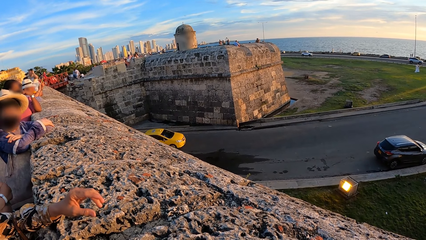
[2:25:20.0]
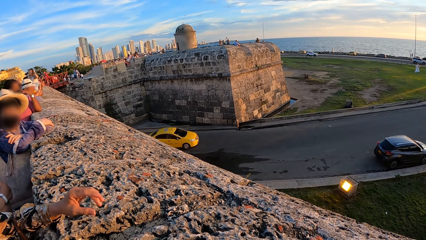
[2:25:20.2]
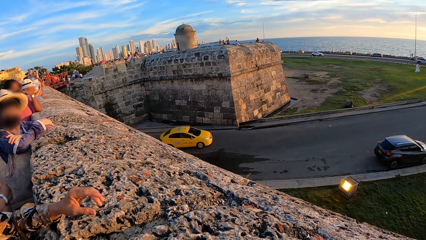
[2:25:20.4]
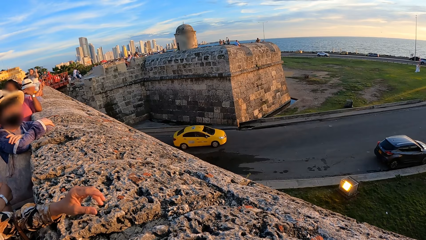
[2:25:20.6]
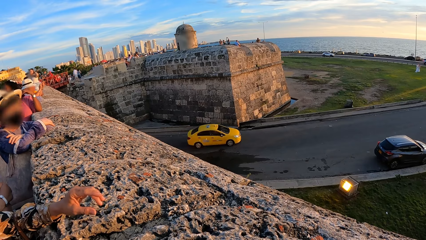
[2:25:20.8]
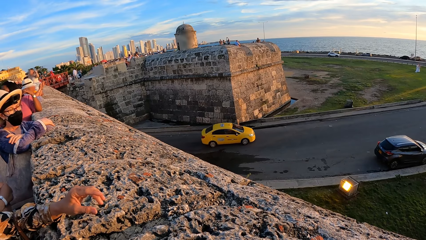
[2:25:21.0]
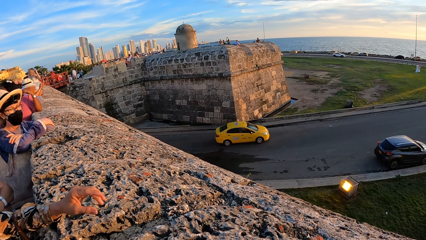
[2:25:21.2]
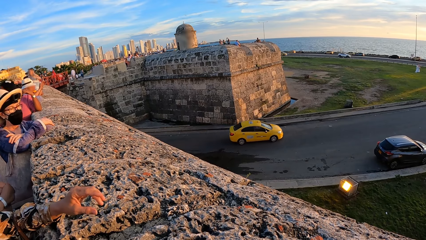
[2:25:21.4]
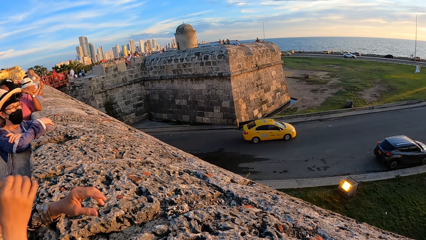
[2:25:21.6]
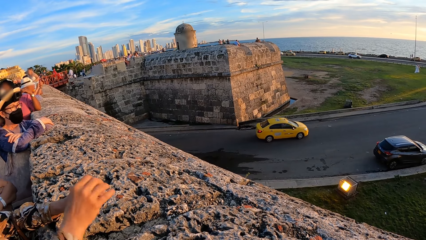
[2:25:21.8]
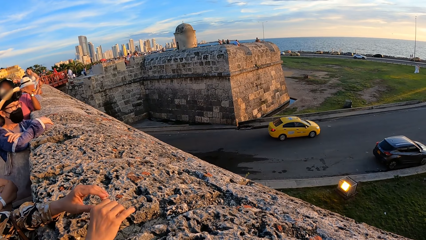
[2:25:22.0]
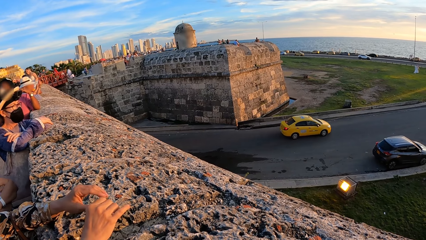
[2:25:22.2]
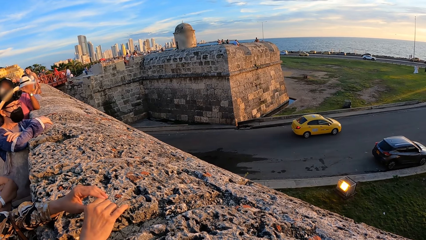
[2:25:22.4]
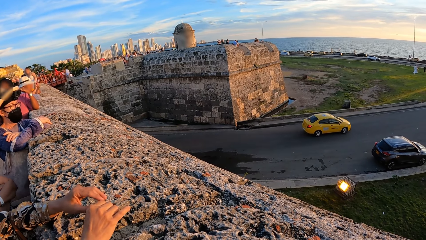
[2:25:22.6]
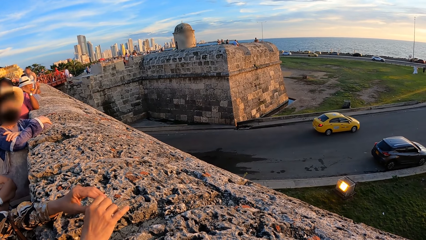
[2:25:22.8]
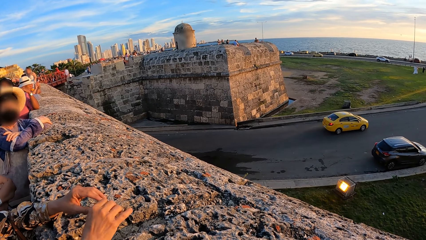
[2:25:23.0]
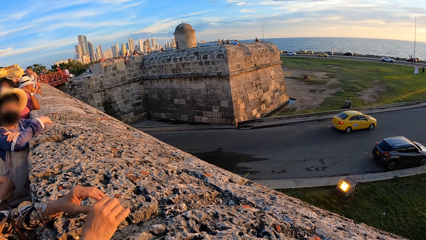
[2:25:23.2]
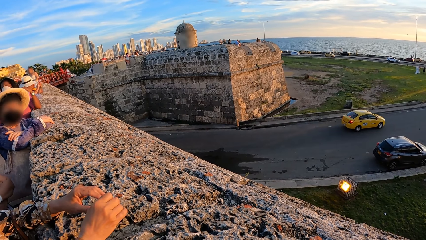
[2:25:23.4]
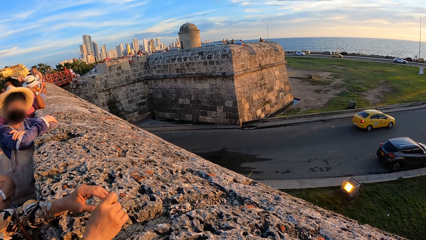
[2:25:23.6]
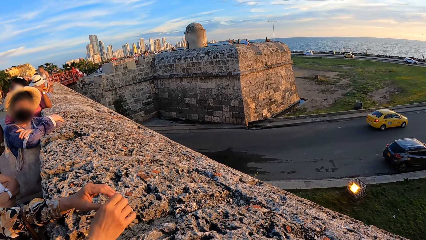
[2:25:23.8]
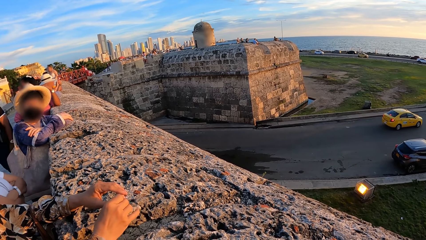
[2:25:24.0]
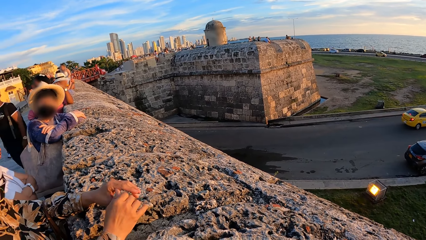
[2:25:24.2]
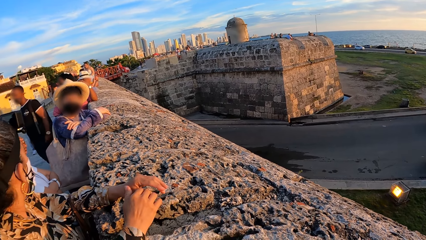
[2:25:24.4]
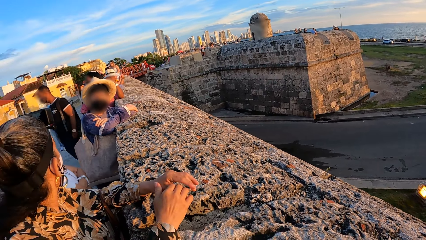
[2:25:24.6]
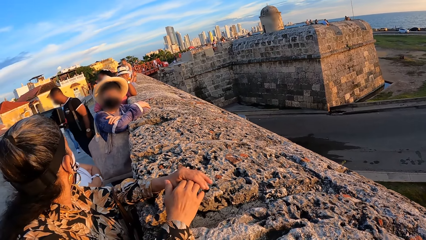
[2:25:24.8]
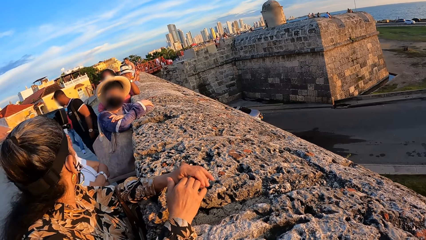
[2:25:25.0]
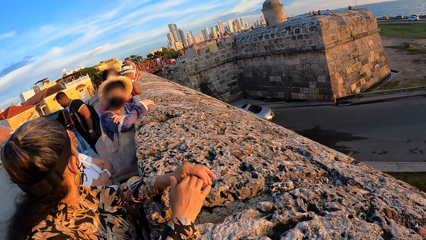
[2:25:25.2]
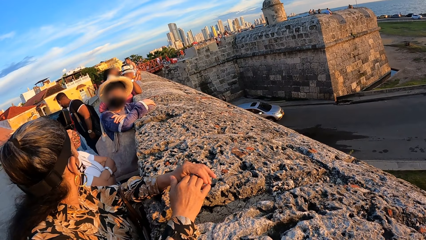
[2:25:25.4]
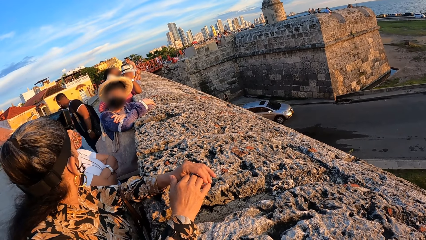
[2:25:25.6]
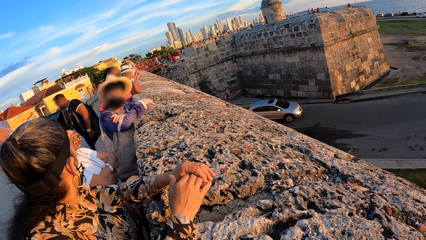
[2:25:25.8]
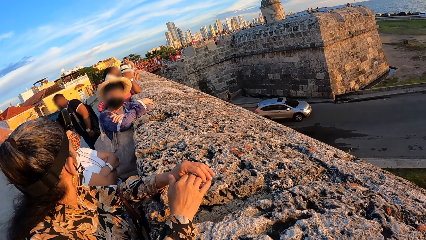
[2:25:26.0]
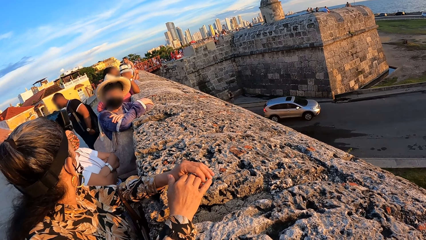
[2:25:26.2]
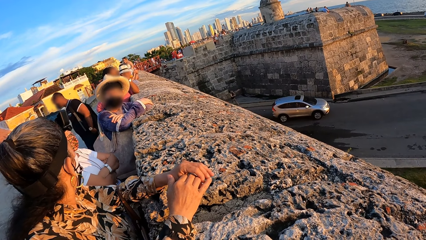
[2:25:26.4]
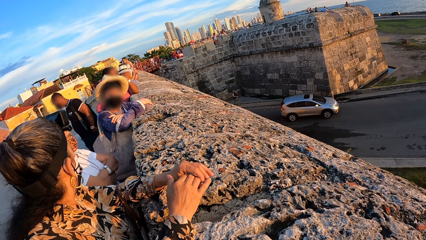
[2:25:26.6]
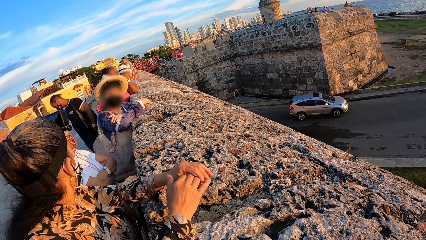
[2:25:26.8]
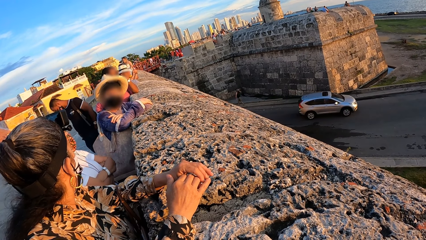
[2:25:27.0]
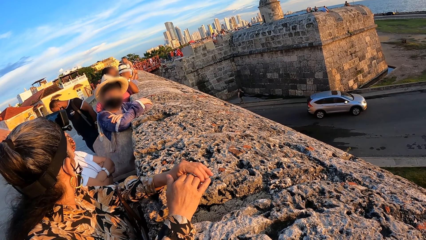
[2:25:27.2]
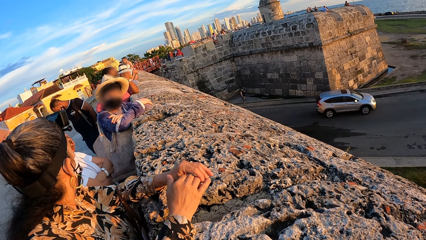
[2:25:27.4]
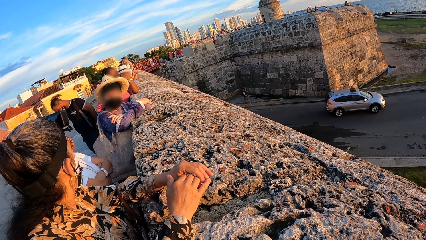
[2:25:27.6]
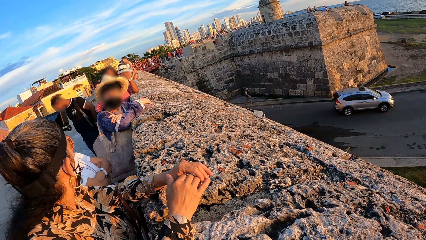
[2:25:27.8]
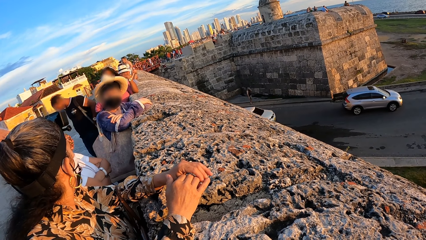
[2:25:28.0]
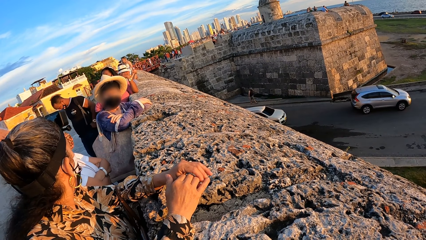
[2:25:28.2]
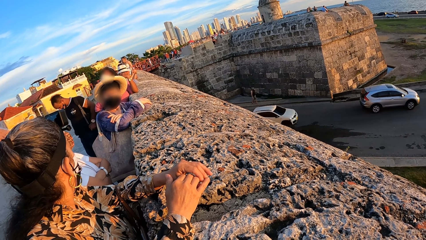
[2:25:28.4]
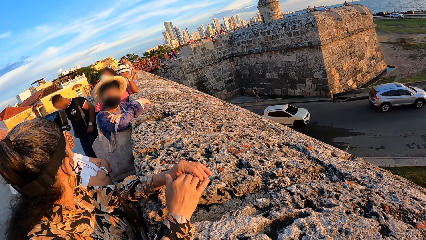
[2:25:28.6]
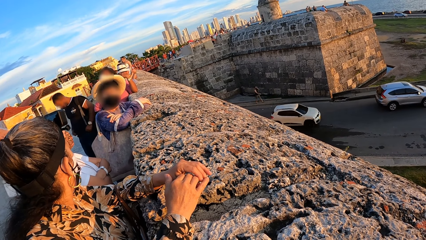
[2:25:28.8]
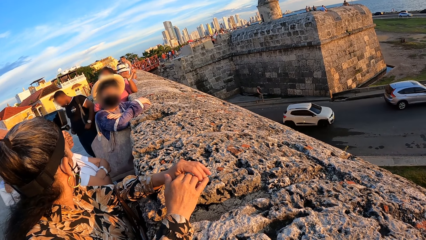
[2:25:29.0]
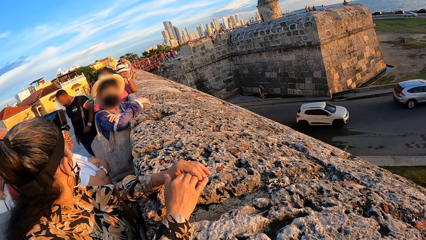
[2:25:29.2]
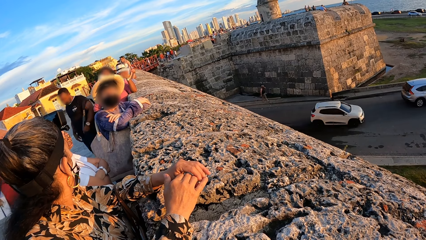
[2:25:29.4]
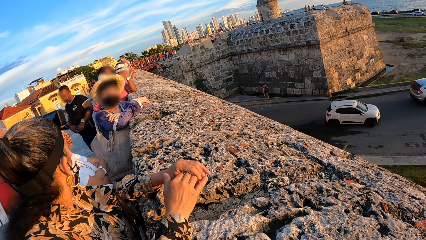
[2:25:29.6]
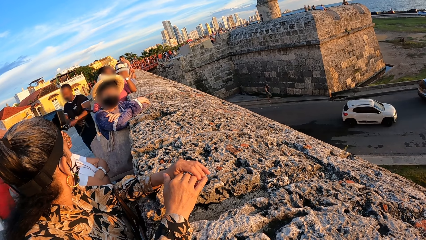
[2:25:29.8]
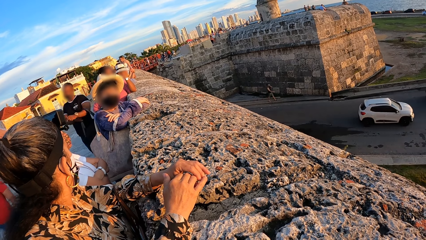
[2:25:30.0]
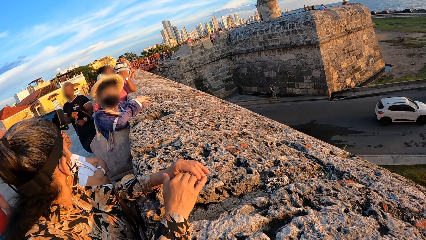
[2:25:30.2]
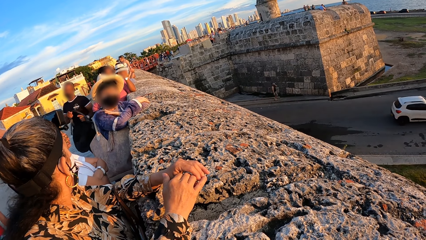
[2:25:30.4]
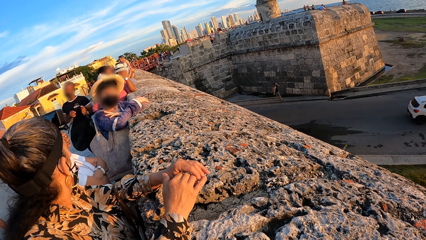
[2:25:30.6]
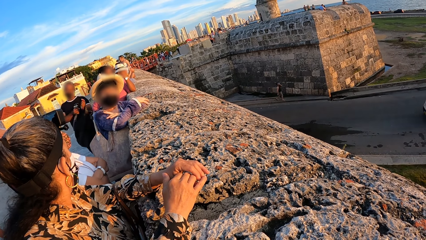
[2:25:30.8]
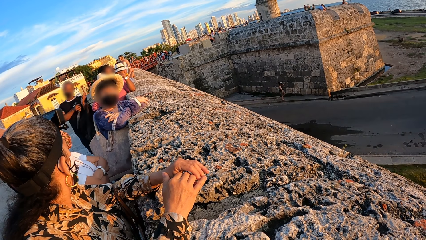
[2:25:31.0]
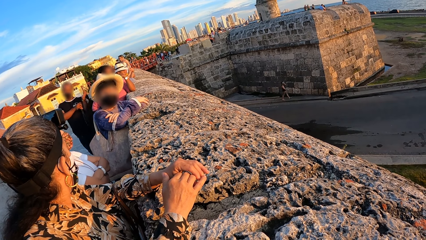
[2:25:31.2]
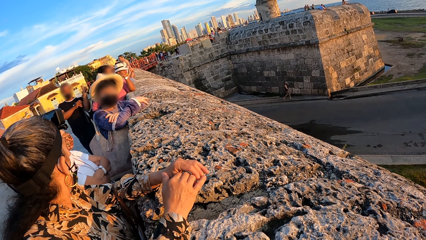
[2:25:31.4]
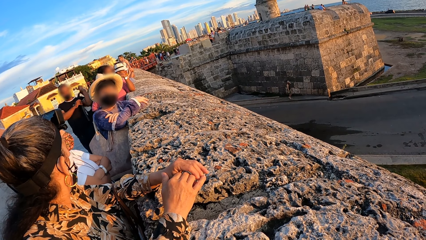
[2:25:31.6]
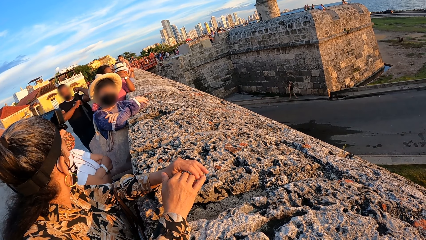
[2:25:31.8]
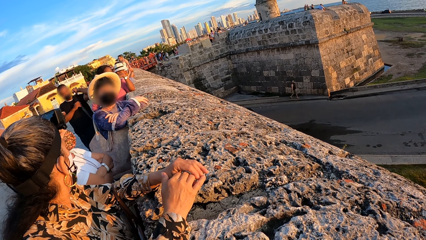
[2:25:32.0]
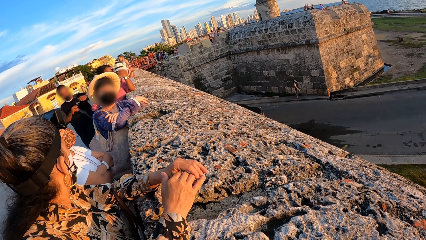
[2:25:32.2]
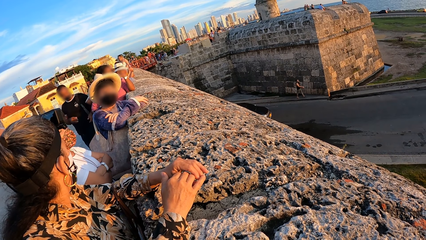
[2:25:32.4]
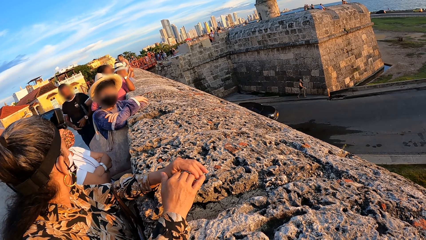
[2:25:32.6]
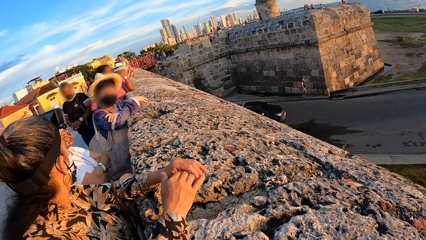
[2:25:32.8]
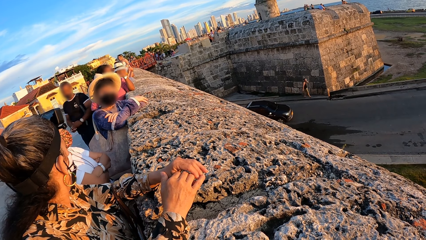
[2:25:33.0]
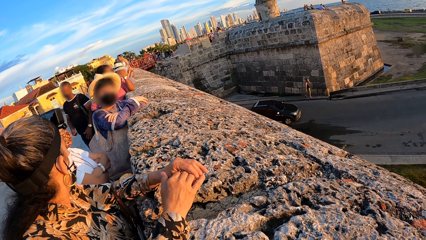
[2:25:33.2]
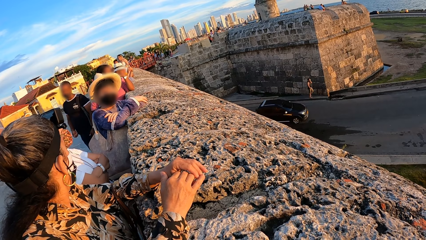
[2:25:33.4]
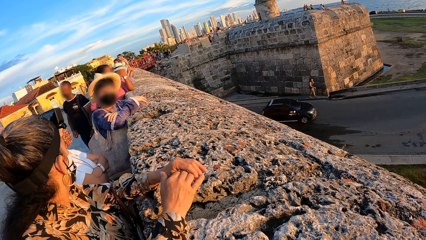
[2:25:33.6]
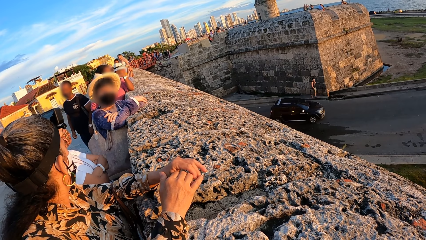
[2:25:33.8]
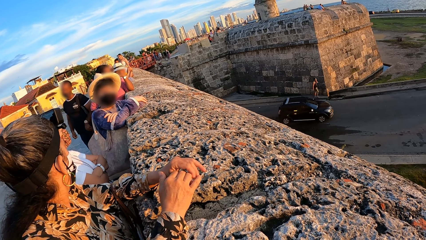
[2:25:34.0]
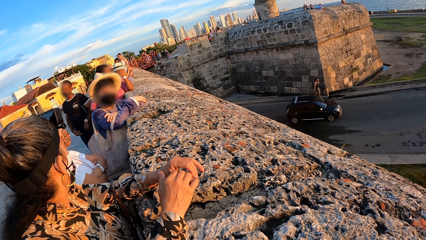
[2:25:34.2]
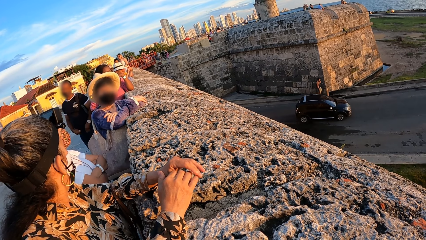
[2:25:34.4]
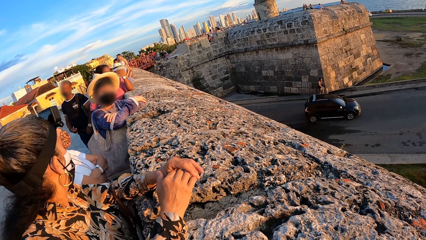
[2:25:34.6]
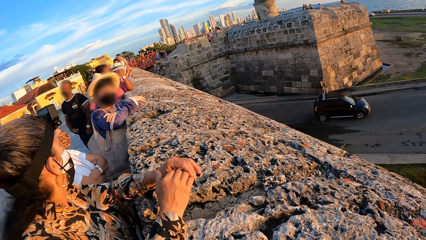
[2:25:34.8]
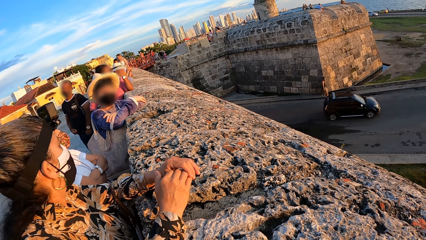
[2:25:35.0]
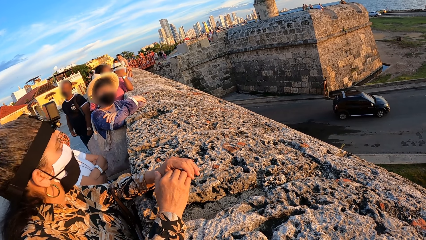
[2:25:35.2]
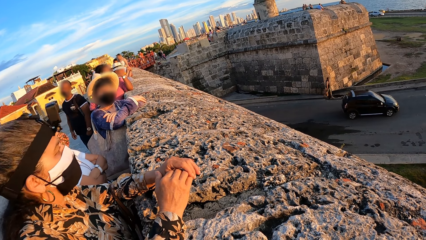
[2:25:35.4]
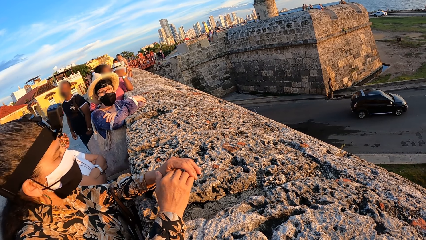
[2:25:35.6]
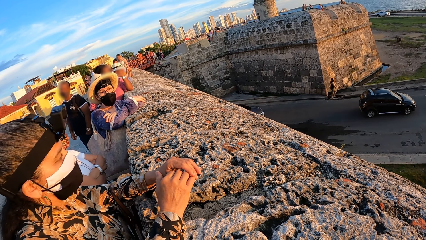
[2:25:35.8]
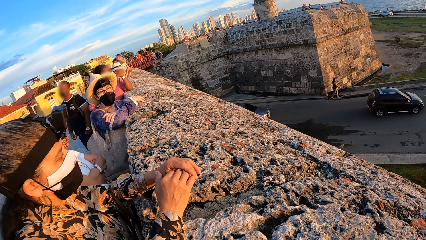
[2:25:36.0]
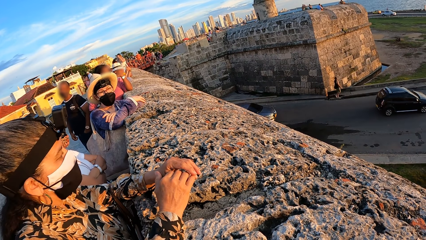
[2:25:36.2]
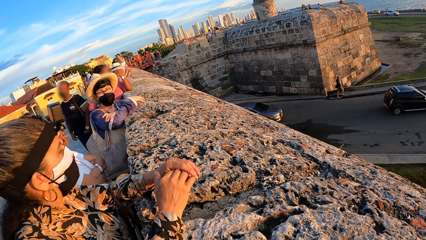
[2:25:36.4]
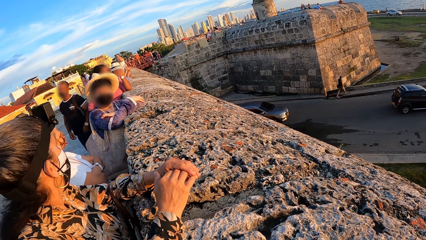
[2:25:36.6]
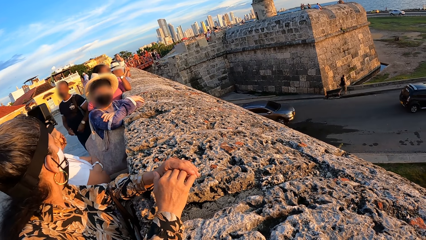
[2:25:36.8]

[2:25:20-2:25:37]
The camera wearer looks at a lady. They look at another lady. A man adjusts his trouser with both hands. The man holds a backpack with both hands. The man puts the backpack on his shoulder with both hands. The man passes a key from his left hand to his right hand. The man inserts his left hand into his trouser pocket.
